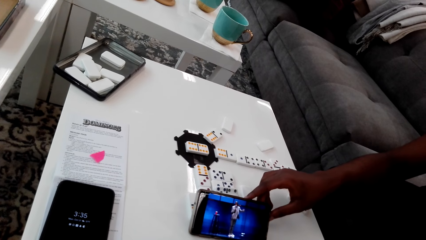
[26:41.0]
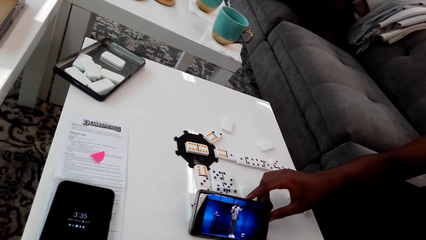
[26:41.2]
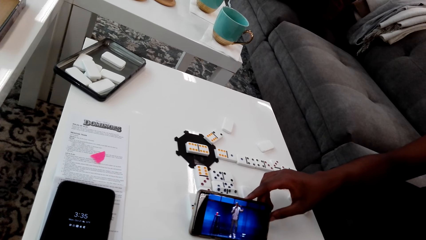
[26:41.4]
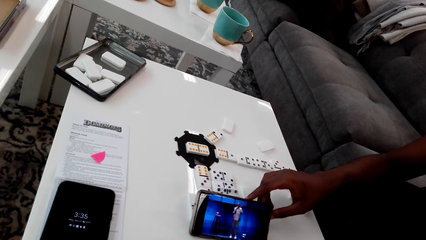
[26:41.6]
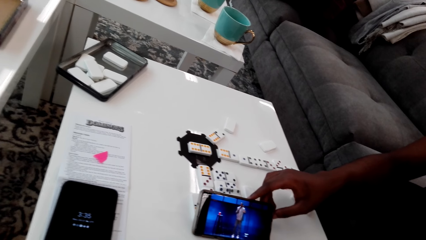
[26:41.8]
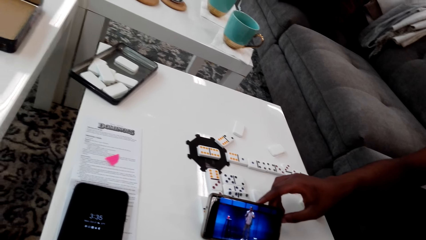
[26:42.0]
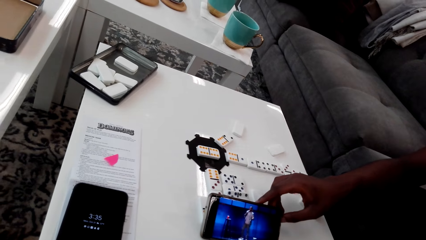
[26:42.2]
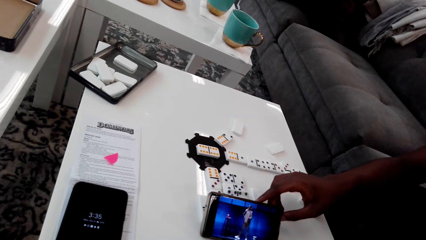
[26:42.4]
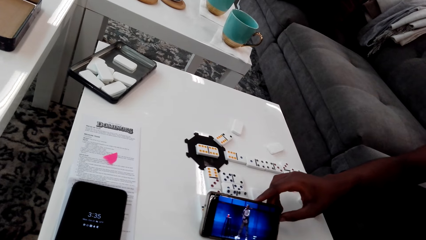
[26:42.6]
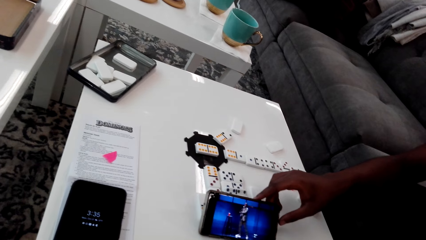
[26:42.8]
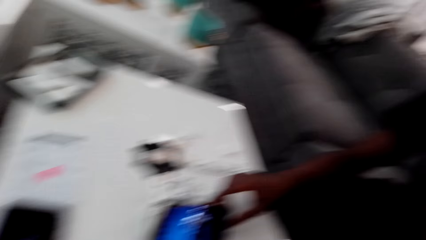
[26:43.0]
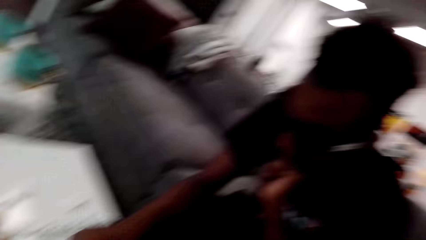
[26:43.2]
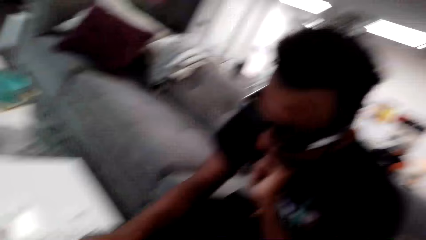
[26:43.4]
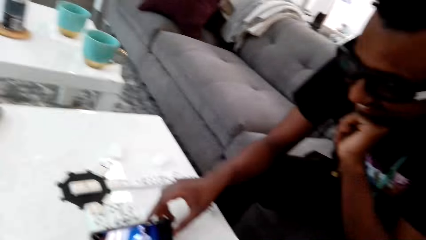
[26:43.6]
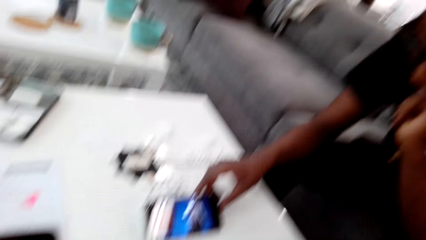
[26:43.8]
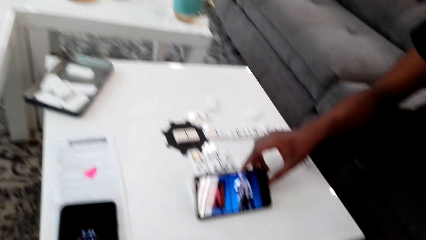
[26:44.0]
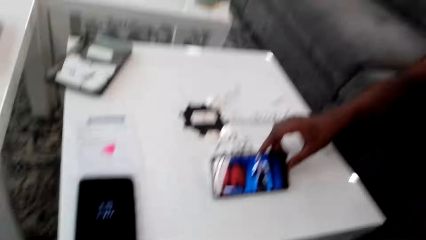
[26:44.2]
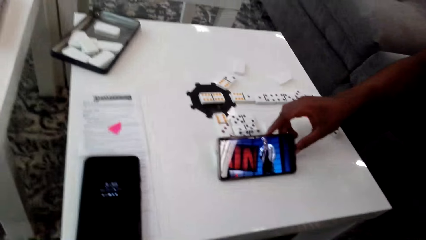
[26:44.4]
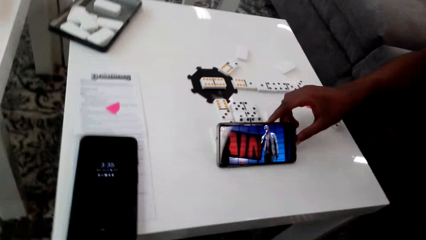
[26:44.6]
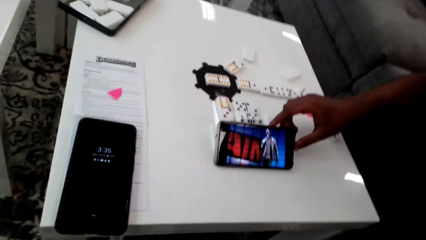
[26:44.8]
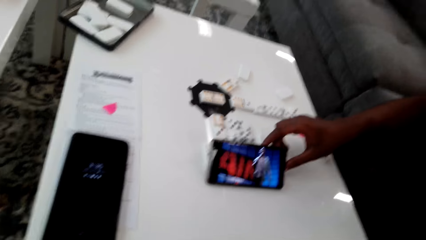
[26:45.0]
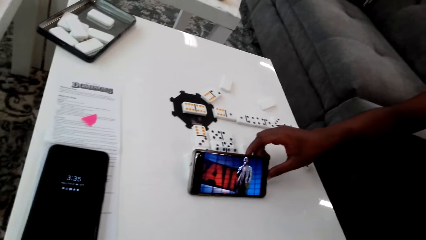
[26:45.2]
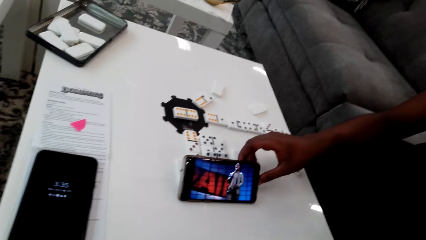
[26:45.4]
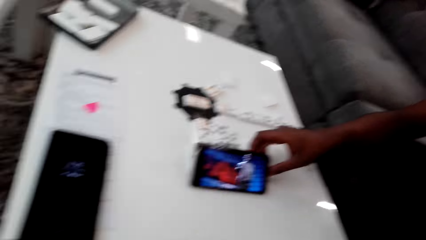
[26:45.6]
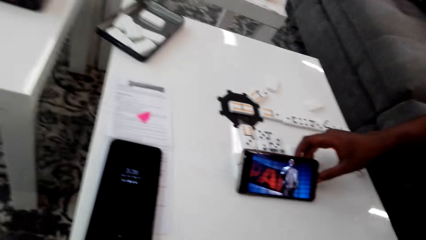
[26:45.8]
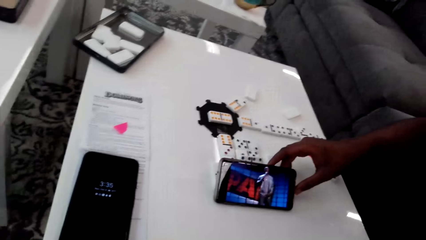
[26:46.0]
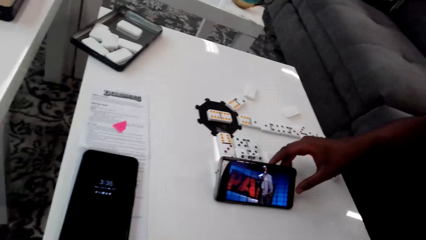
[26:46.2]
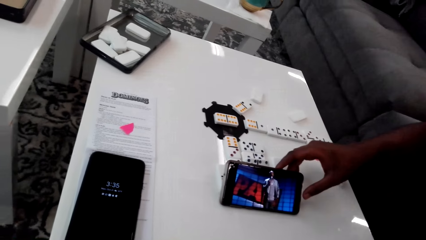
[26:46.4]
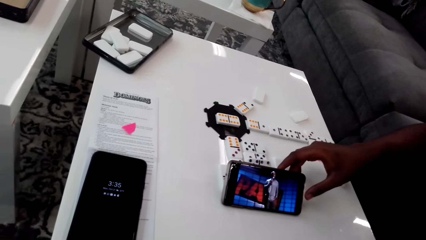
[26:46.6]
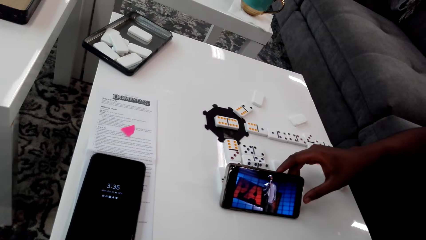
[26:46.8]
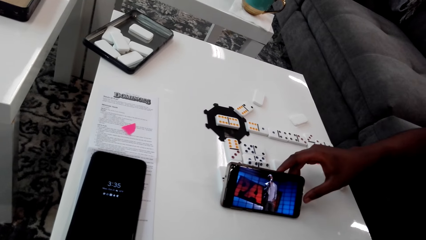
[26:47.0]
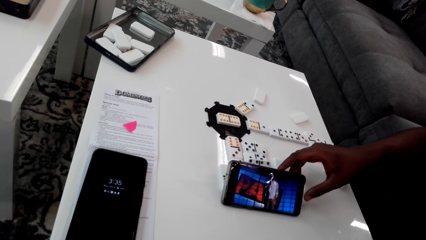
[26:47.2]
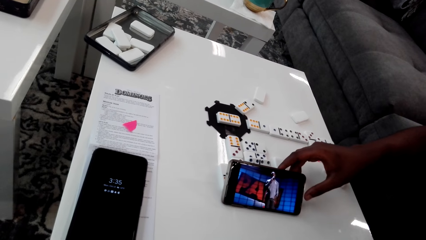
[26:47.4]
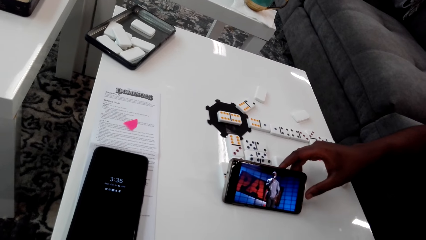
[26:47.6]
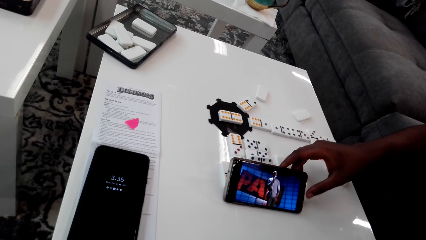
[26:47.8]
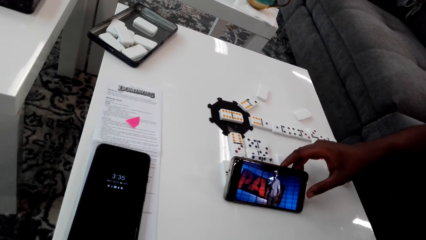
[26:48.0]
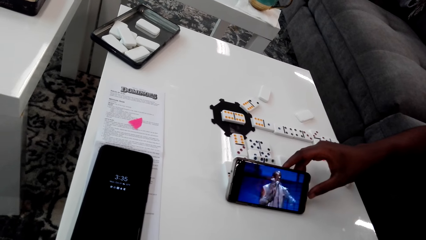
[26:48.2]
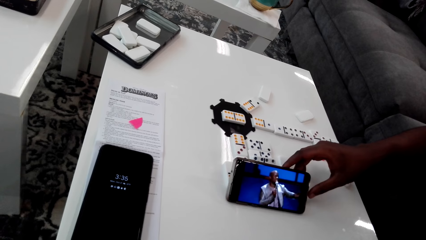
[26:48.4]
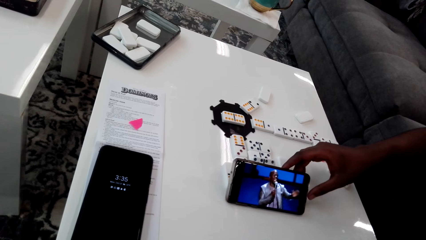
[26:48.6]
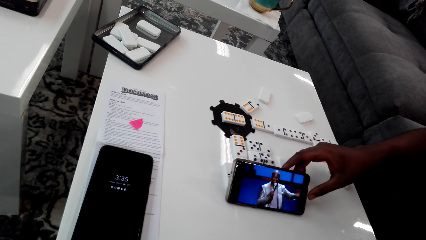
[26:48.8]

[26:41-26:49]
The camera wearer looks around.

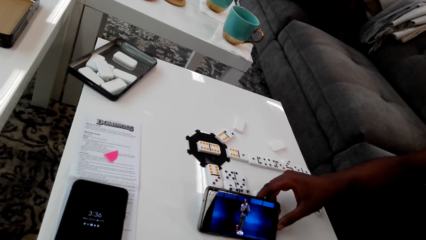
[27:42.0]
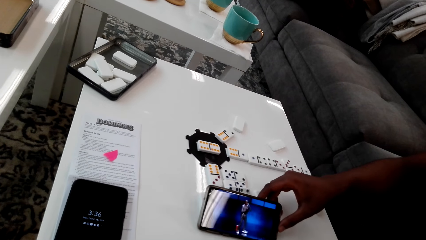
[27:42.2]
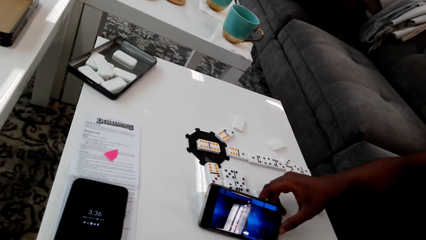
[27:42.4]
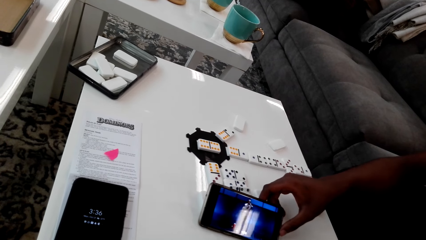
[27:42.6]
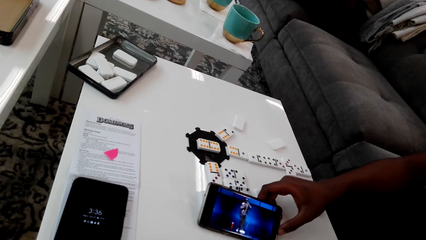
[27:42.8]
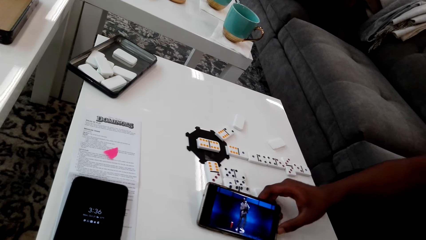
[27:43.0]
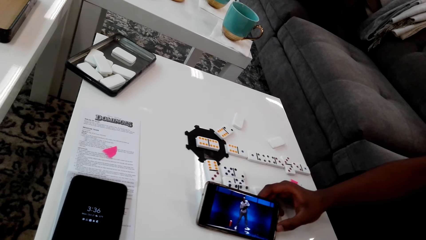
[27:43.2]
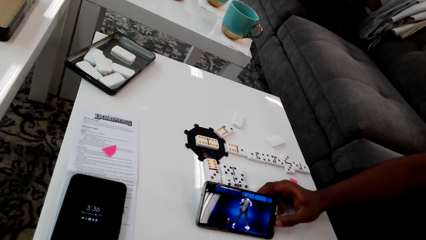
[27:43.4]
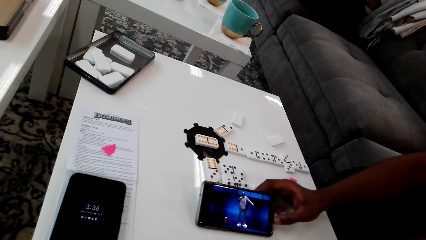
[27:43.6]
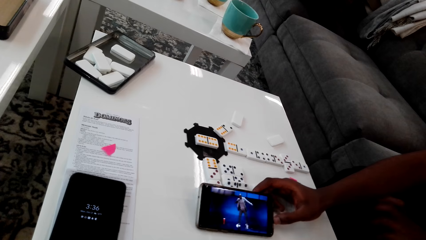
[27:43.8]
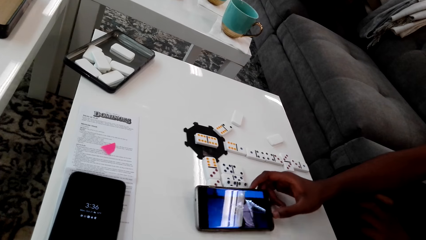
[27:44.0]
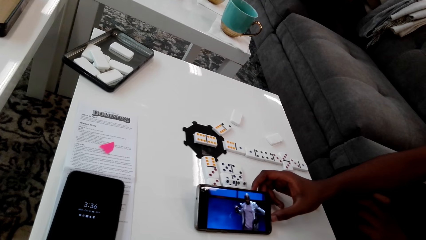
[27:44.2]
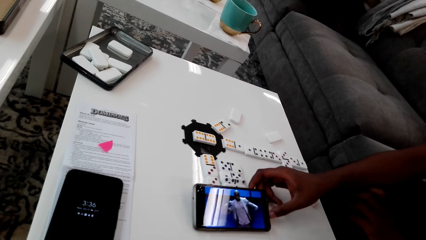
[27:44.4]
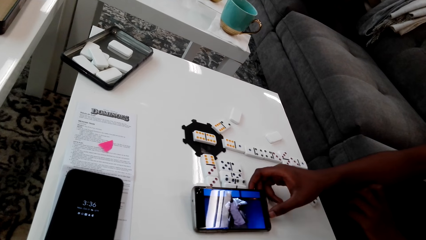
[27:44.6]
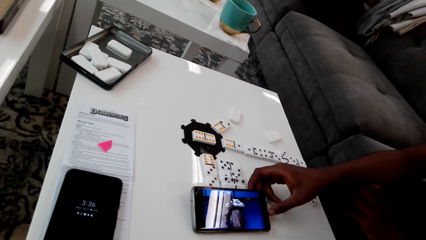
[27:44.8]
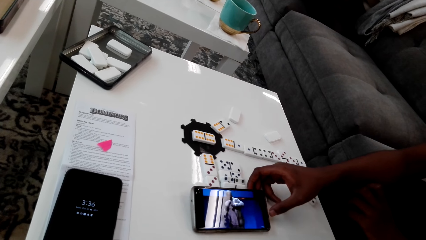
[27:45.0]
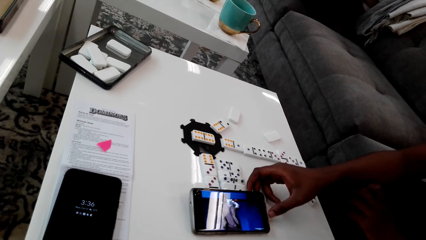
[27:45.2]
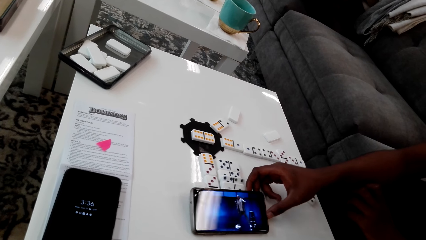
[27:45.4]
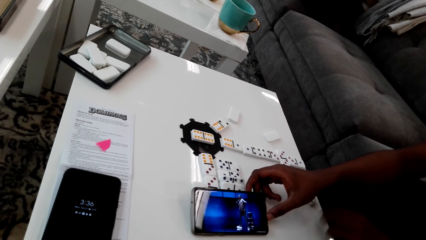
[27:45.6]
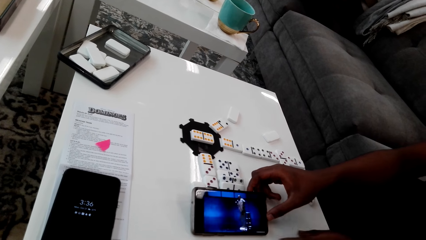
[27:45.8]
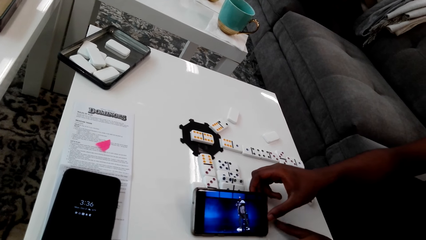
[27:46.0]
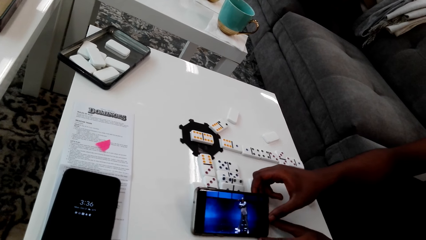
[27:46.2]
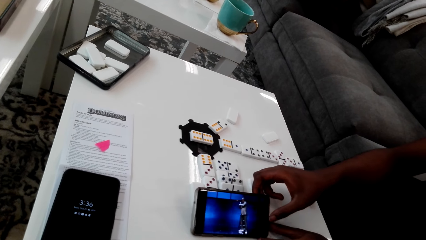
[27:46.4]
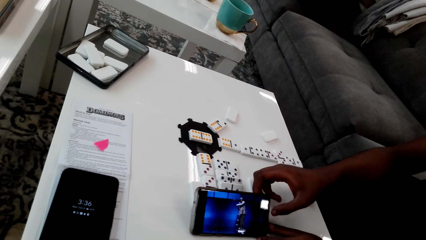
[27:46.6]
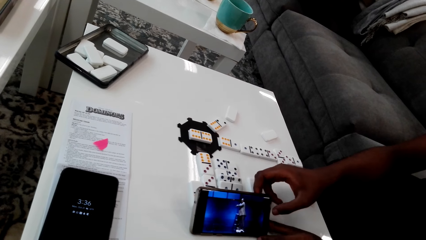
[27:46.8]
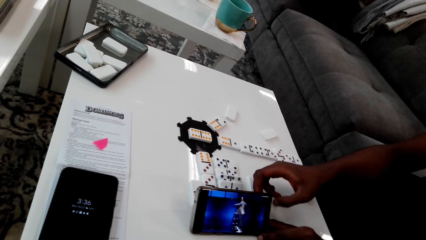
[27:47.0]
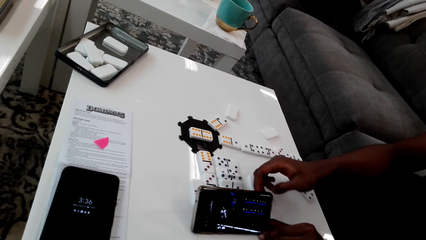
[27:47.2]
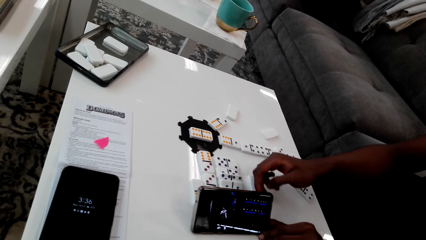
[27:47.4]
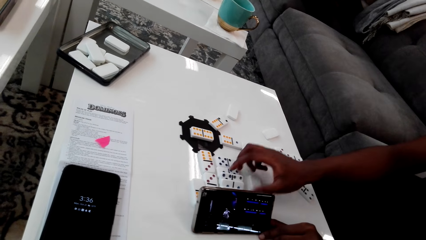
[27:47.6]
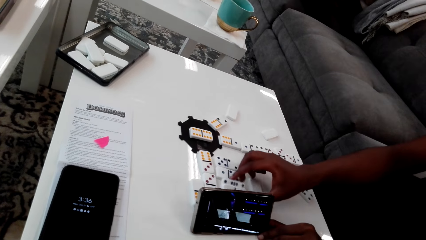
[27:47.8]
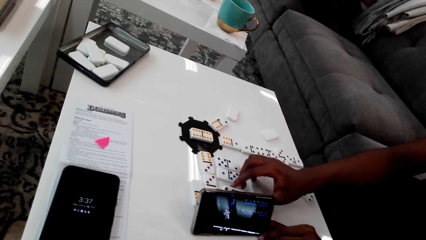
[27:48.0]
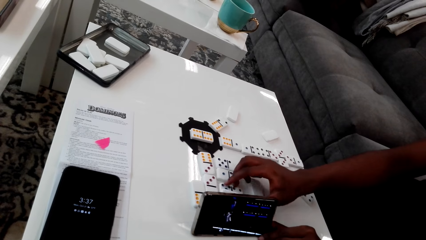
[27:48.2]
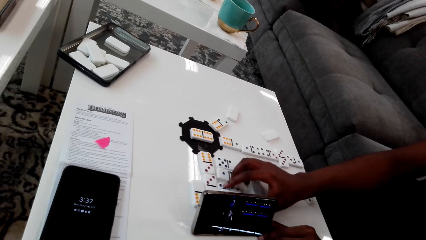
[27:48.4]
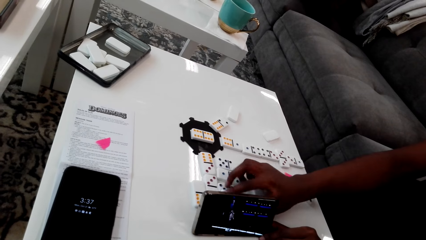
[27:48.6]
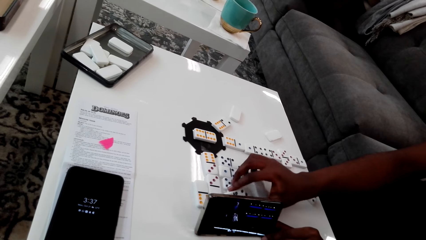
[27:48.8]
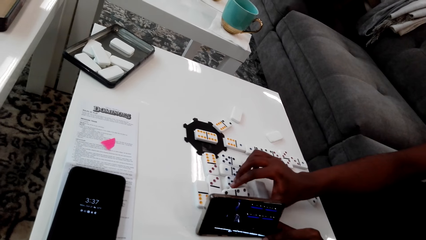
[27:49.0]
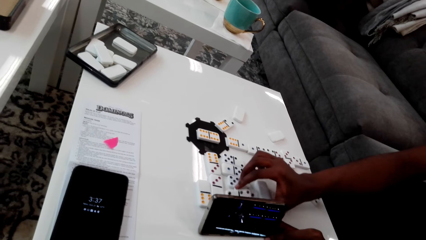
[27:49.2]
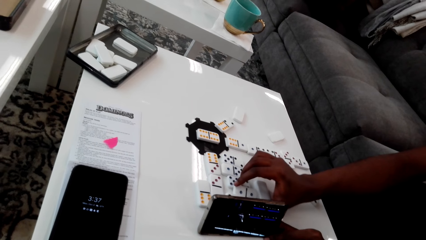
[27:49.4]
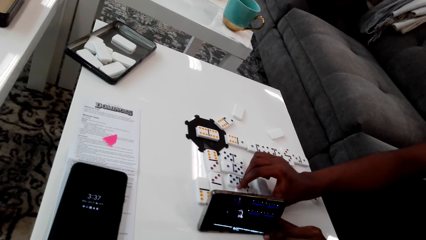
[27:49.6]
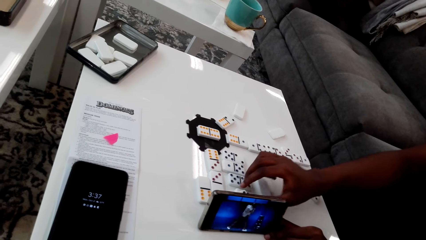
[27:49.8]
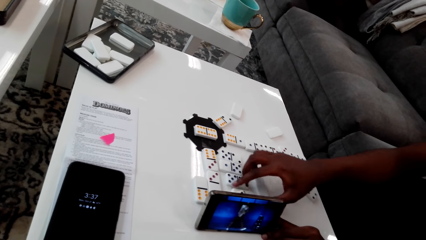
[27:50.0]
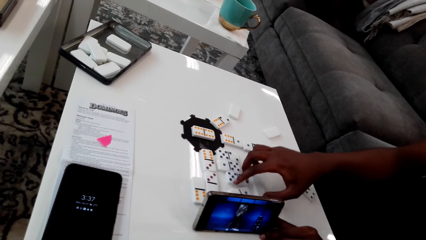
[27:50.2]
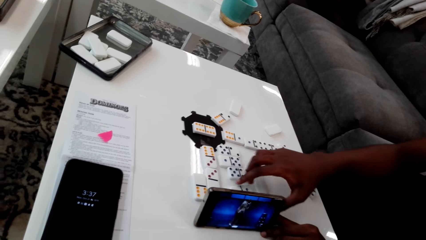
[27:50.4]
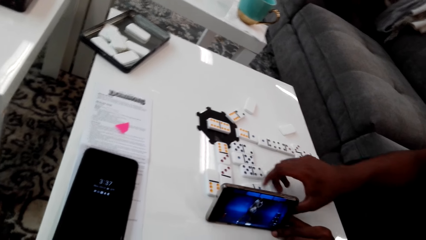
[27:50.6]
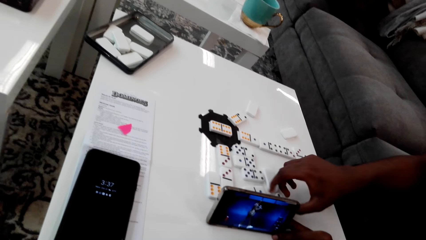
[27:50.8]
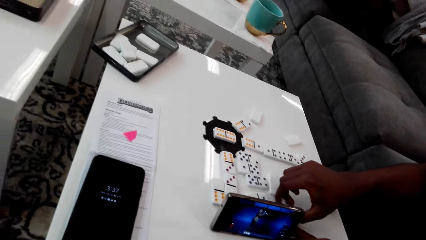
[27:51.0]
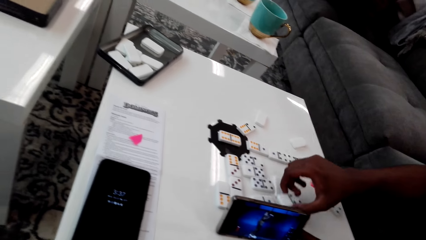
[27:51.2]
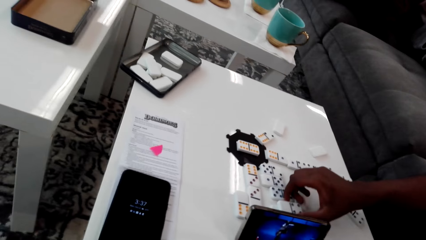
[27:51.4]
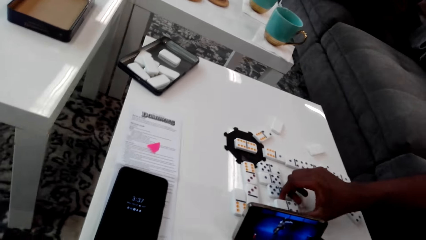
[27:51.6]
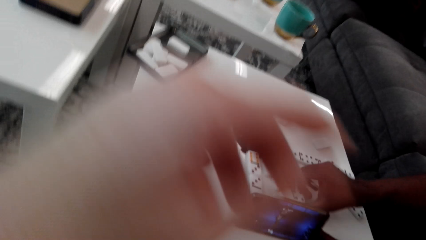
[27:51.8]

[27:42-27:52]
A man puts his left hand on his right knee. He holds the phone with the left hand. He arranges the domino pieces. The camera wearer holds and picks up dice.
